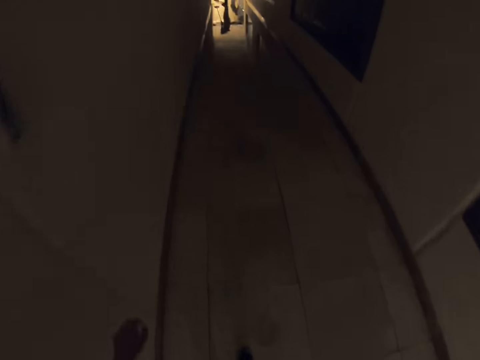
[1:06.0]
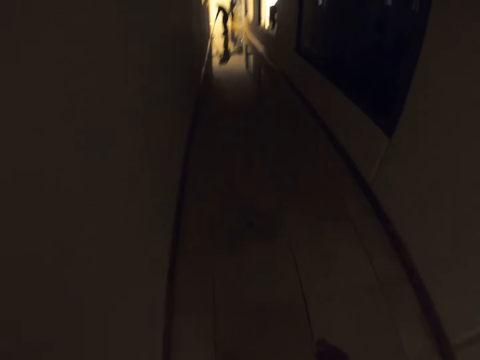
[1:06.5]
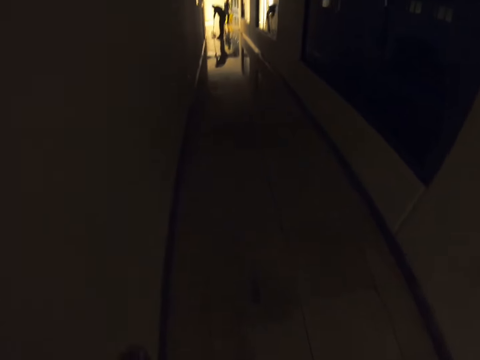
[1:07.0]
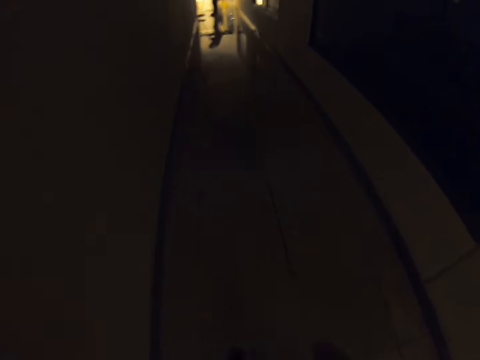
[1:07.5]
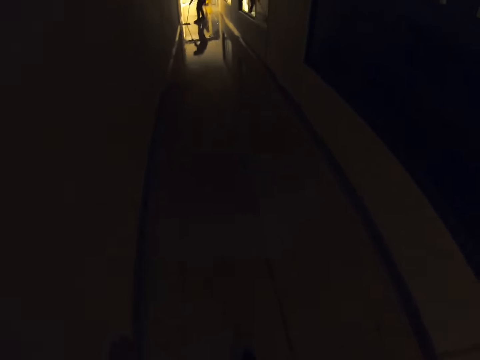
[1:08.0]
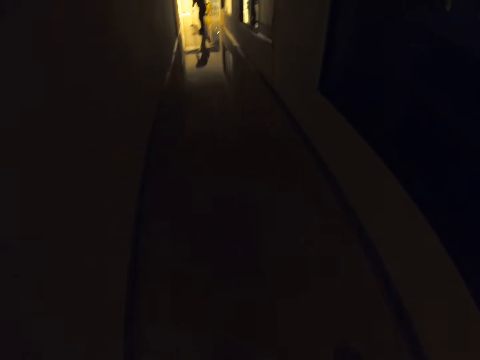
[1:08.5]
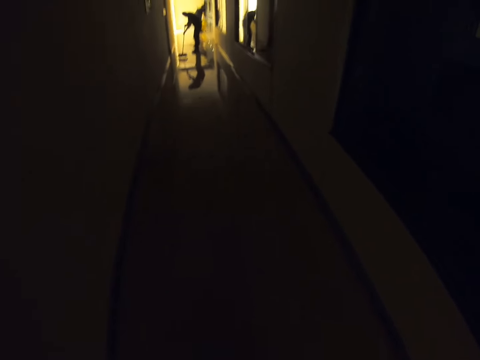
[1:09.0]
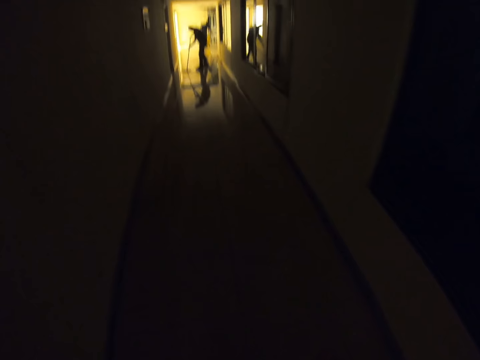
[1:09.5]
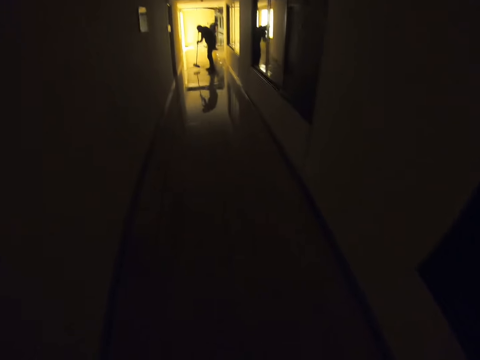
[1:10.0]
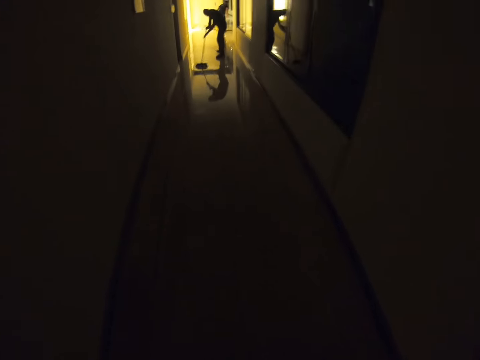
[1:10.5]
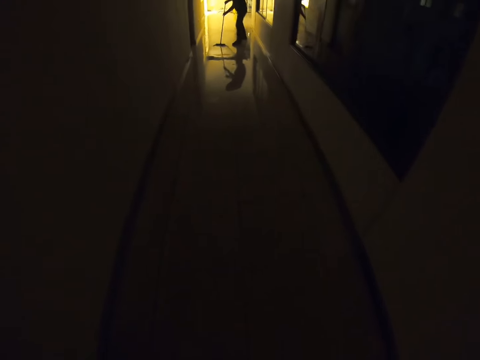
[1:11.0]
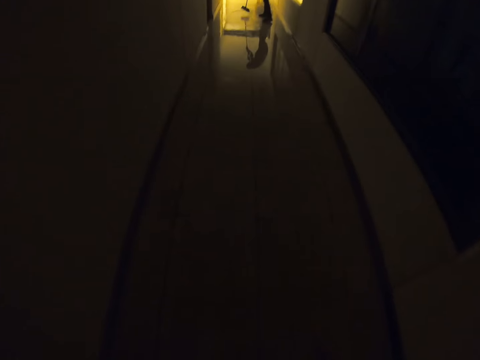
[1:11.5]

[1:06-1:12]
The camera wearer walks around.

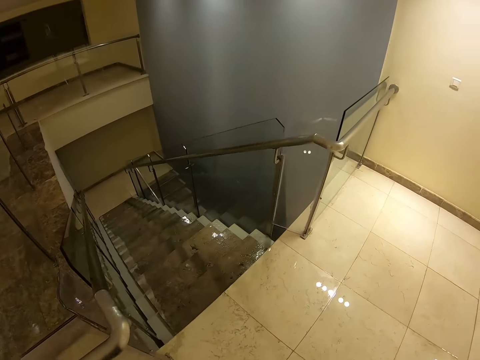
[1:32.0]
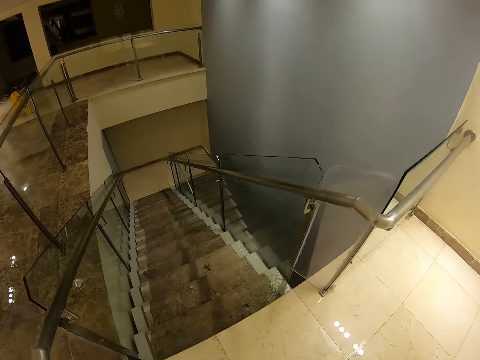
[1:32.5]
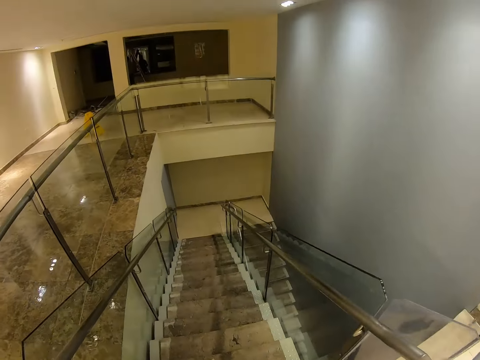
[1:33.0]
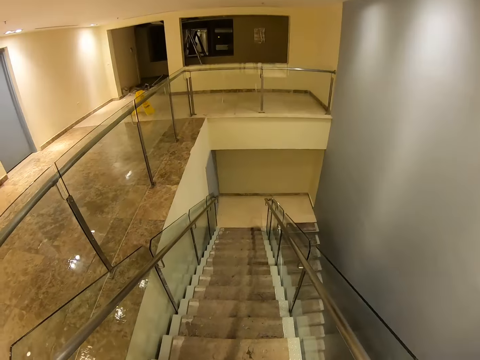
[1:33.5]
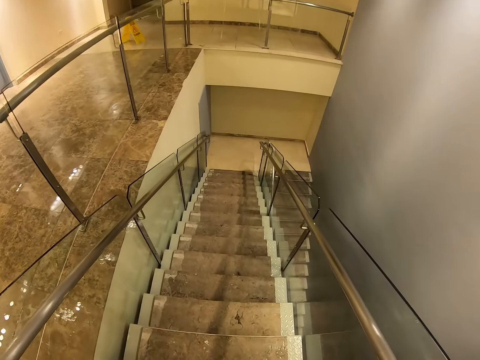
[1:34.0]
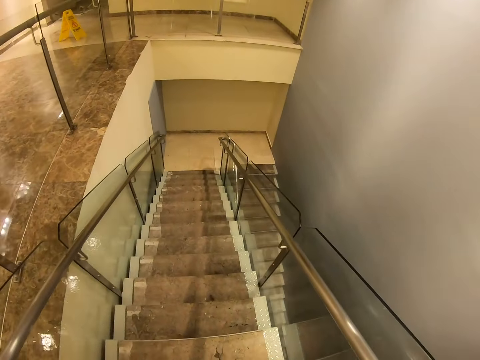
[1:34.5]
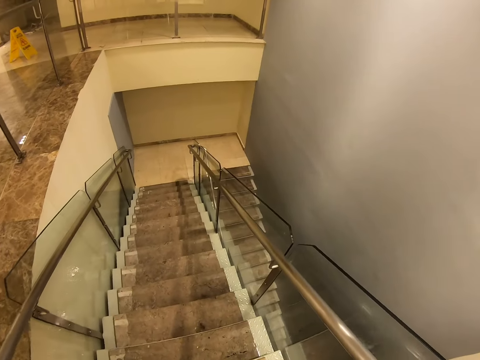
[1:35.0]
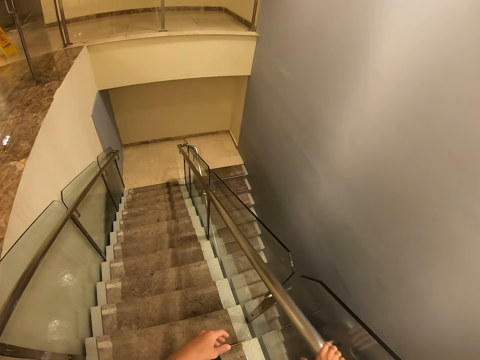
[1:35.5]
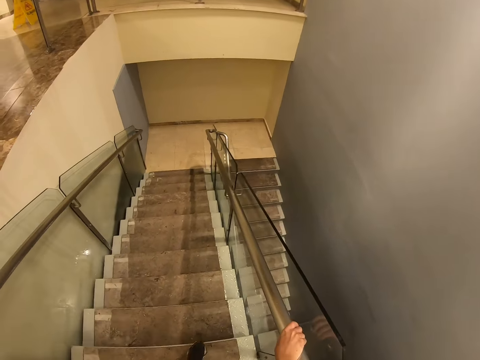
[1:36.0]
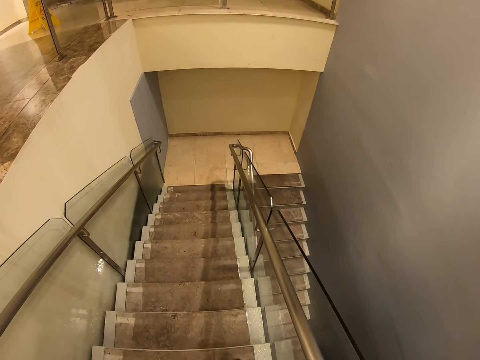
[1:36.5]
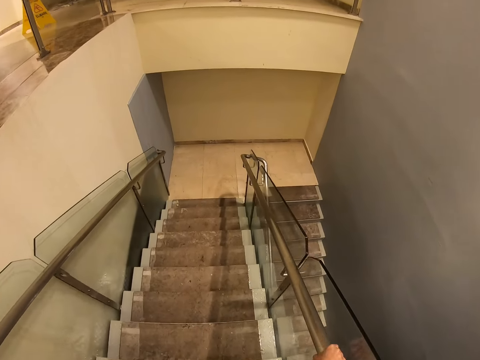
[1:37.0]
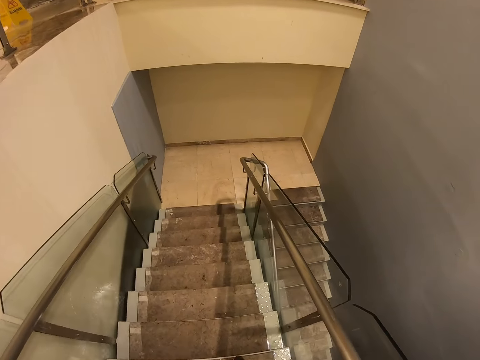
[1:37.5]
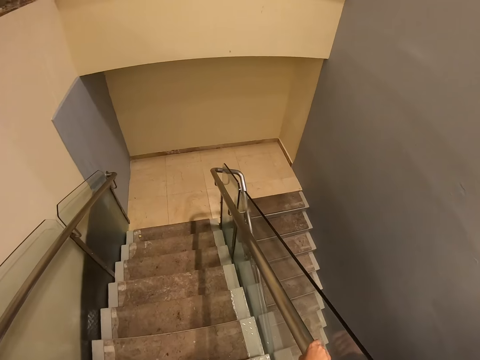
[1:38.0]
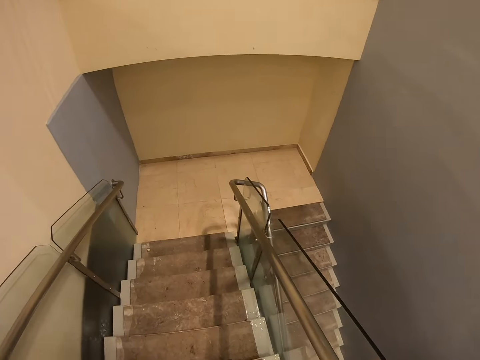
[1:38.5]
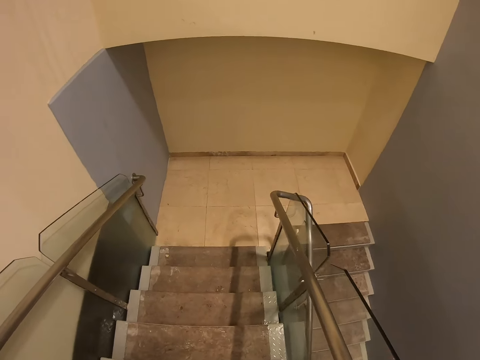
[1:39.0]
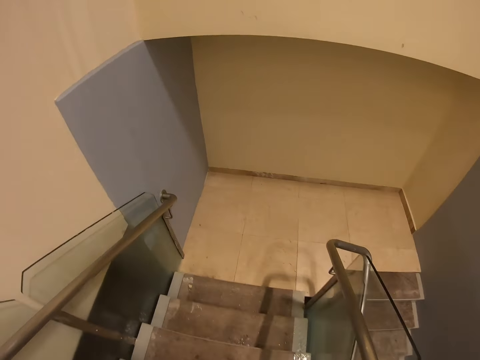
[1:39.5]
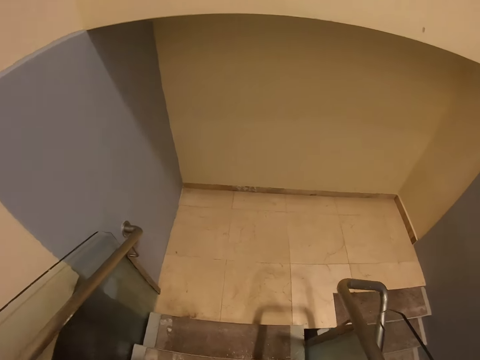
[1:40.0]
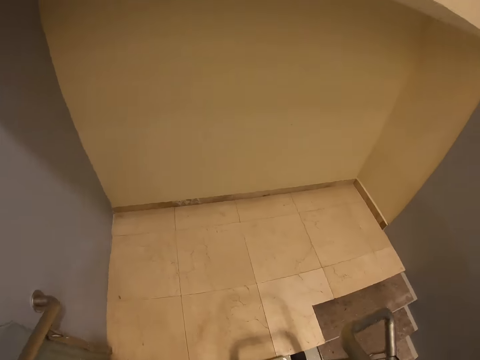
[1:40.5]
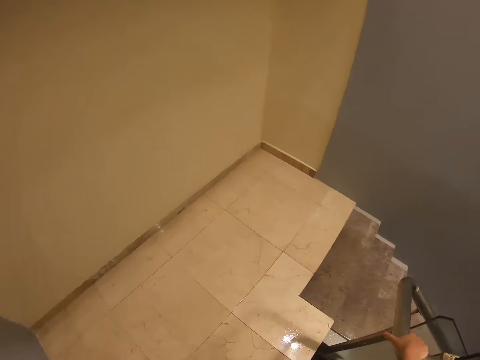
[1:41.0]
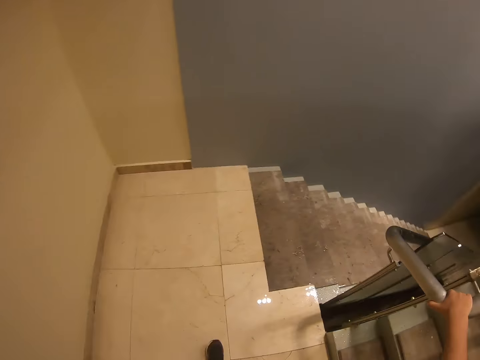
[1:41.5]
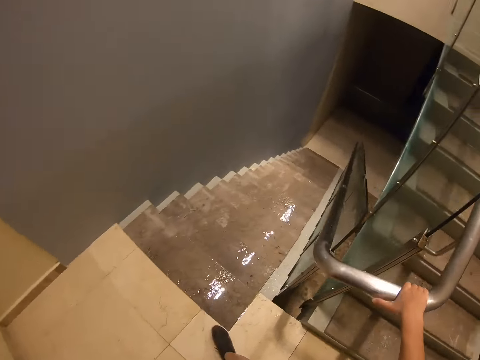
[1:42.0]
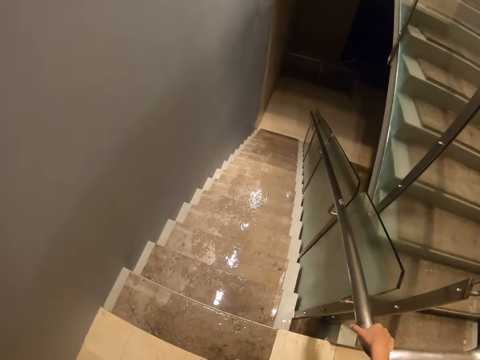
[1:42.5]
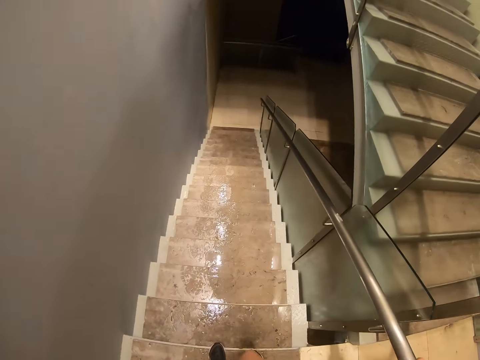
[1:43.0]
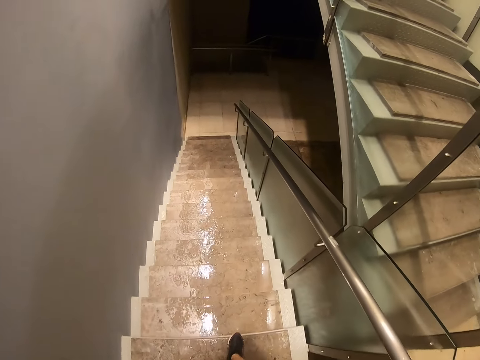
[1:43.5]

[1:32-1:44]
The camera wearer walks down the stairs.

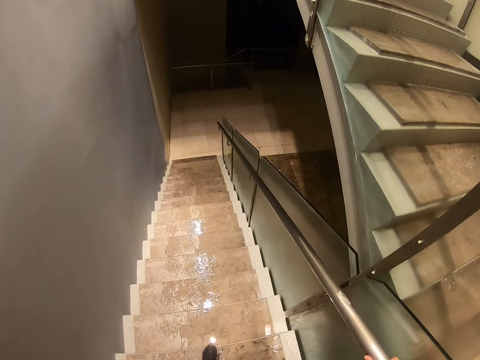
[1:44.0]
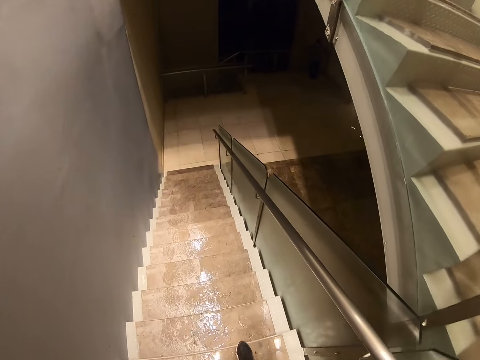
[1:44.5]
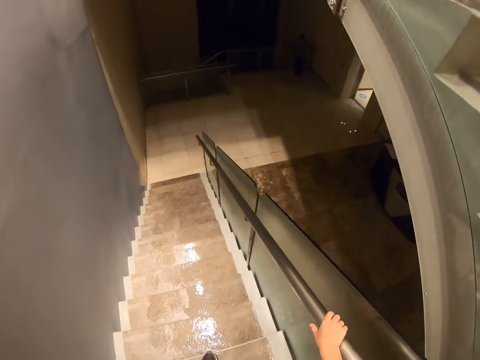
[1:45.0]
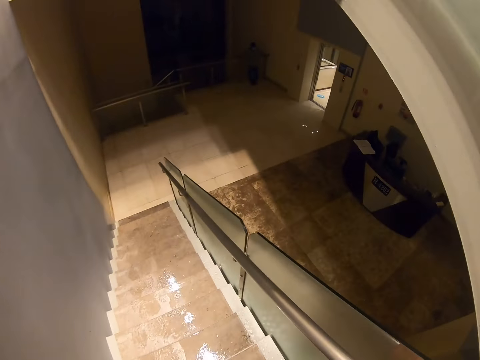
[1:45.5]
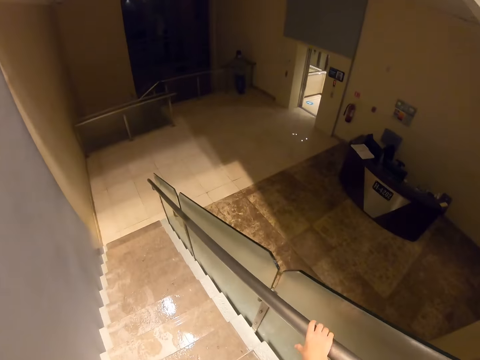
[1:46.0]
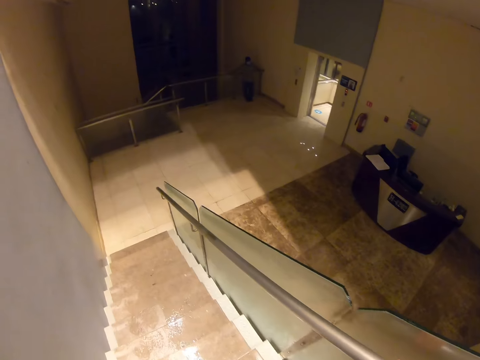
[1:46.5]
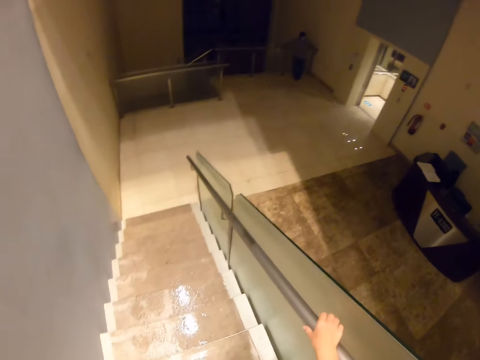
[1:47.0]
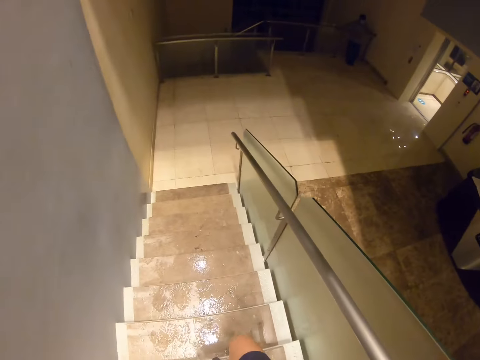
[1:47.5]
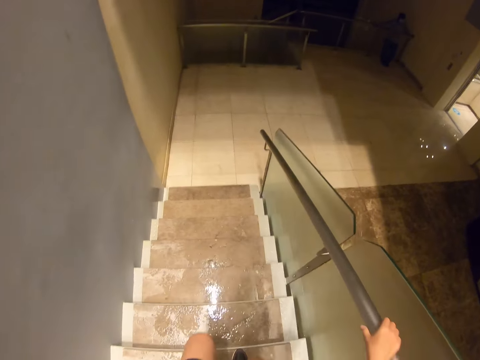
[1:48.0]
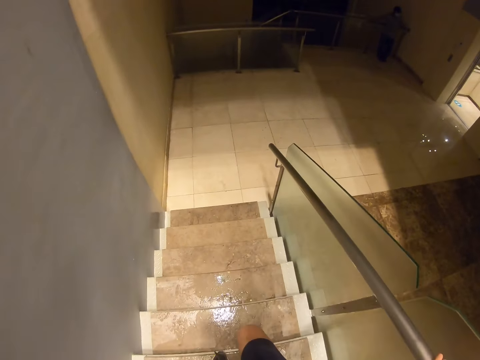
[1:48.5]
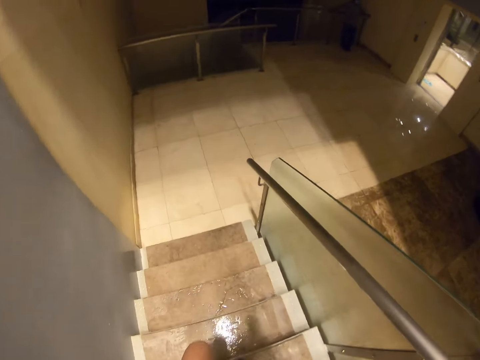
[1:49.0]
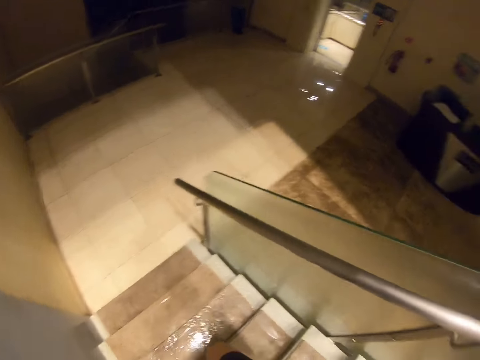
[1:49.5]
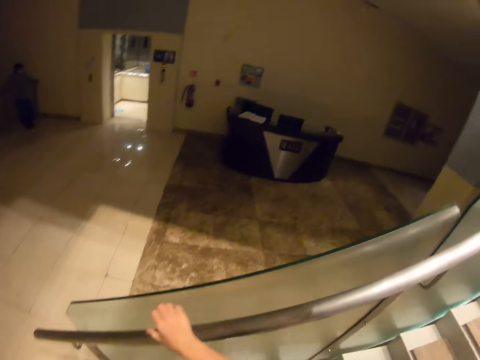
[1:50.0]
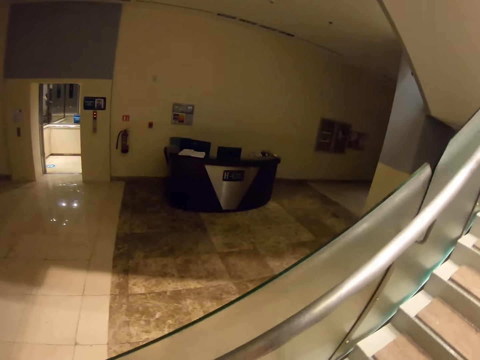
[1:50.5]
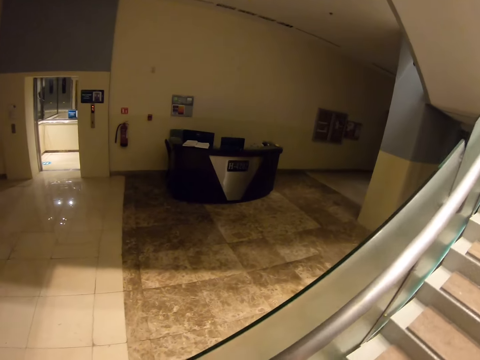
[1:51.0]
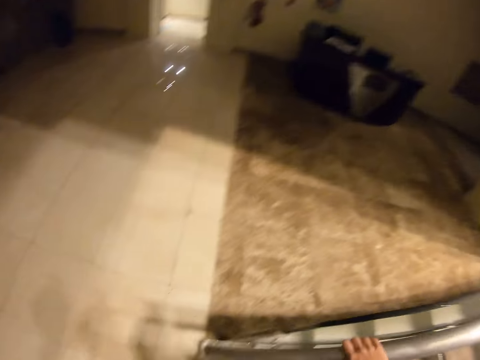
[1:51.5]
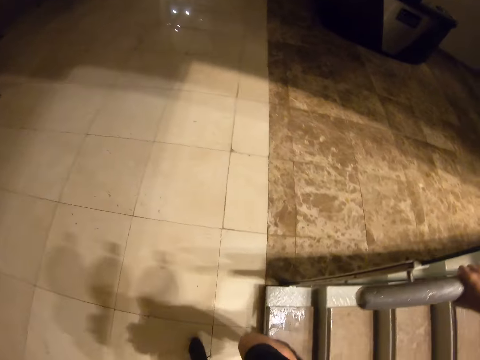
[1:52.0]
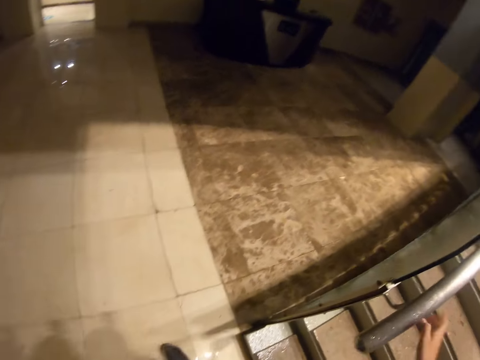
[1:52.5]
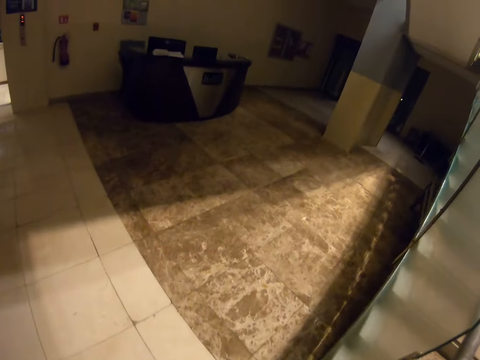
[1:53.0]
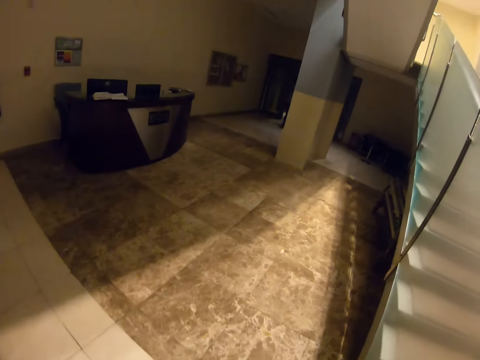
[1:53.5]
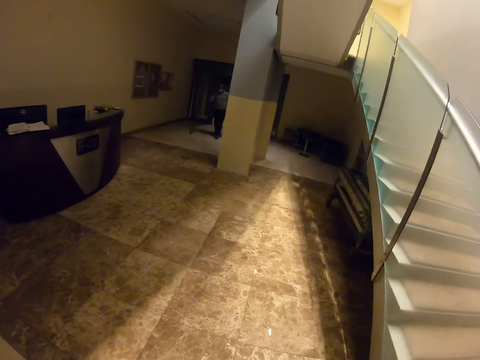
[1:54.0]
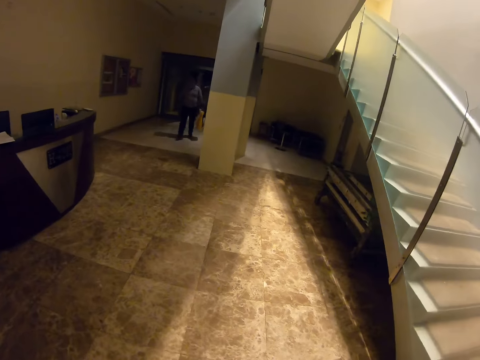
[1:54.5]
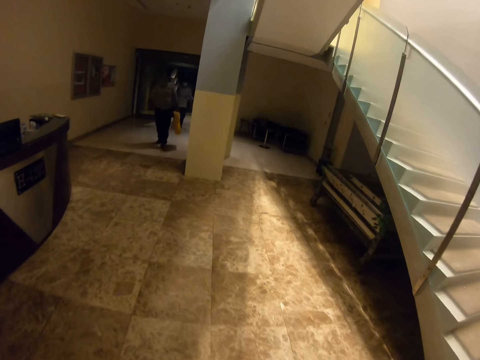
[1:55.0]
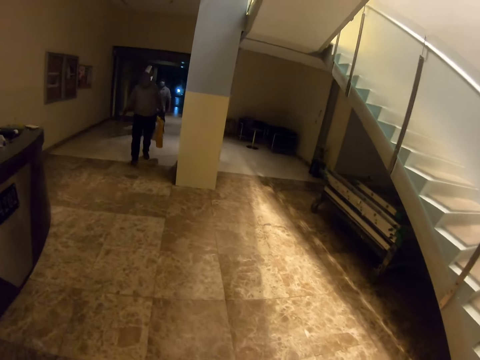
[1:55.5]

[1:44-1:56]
The camera wearer walks on the corridor.
